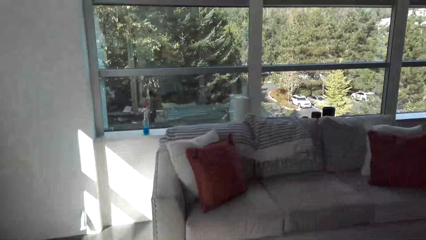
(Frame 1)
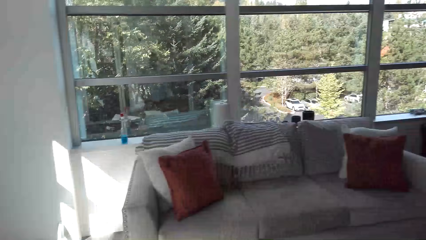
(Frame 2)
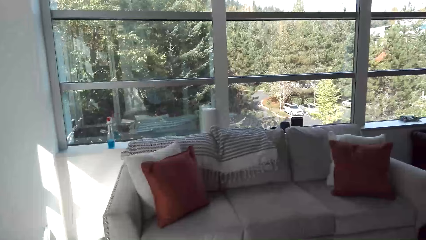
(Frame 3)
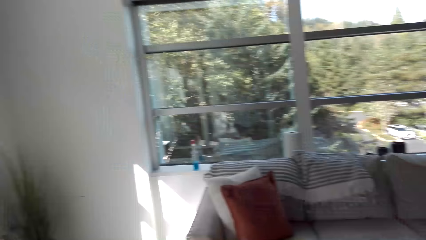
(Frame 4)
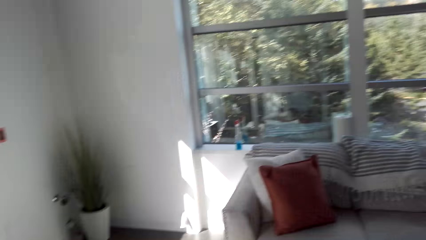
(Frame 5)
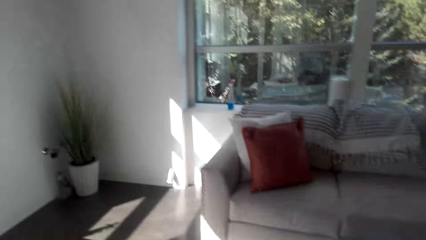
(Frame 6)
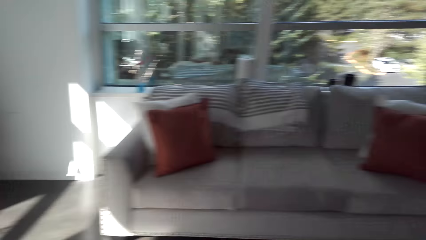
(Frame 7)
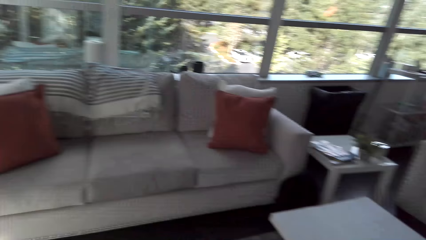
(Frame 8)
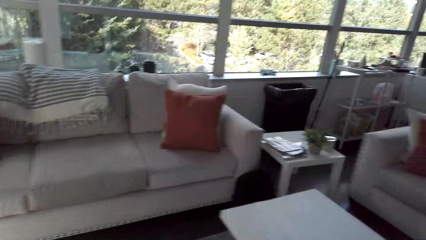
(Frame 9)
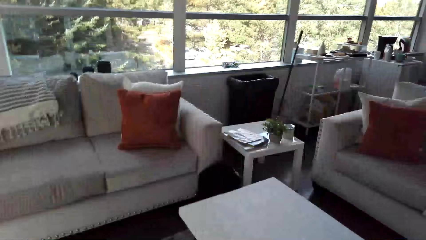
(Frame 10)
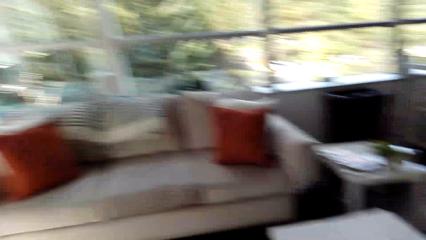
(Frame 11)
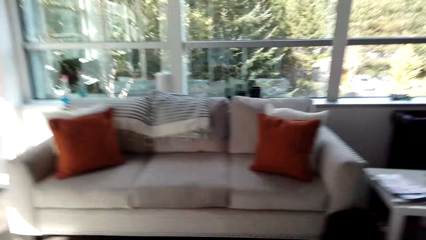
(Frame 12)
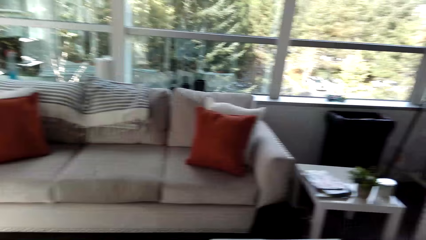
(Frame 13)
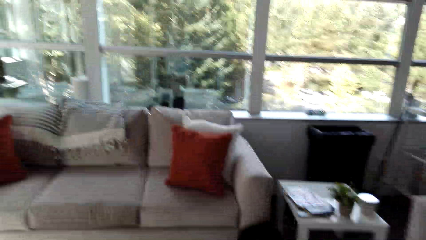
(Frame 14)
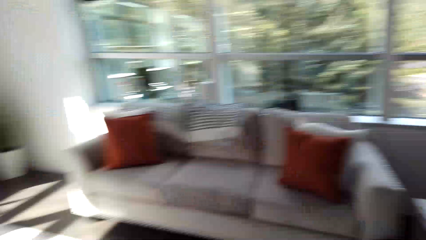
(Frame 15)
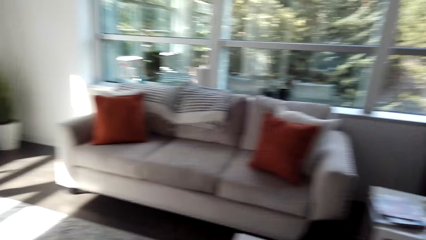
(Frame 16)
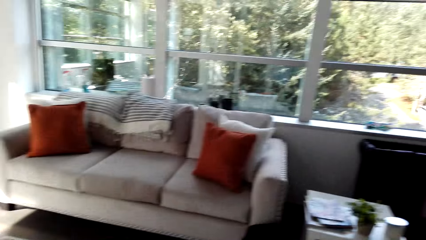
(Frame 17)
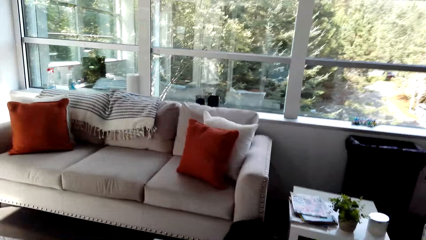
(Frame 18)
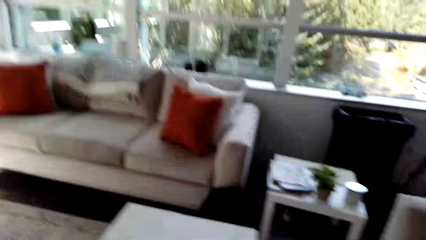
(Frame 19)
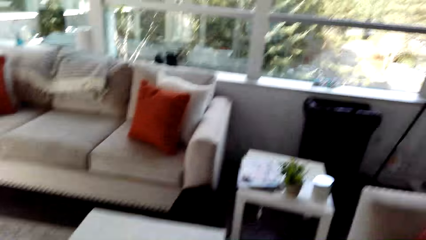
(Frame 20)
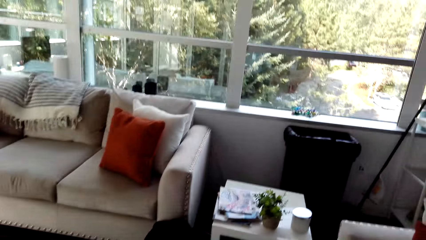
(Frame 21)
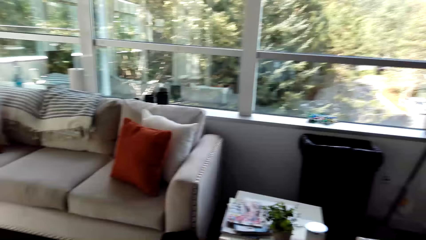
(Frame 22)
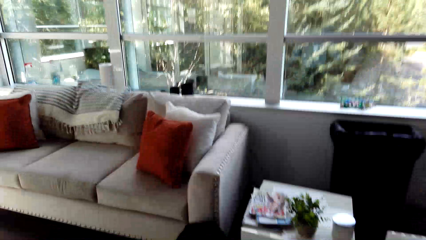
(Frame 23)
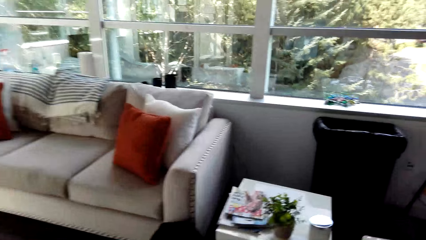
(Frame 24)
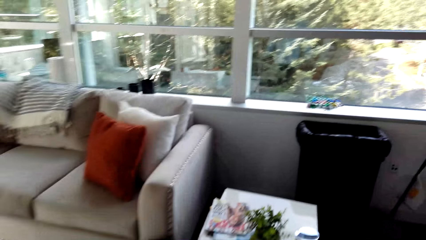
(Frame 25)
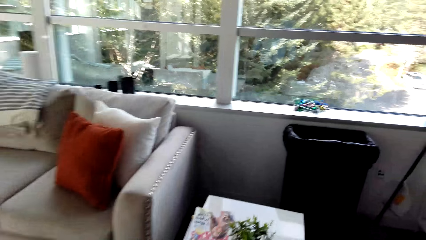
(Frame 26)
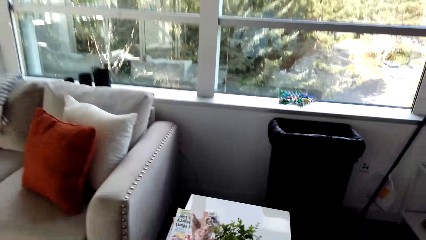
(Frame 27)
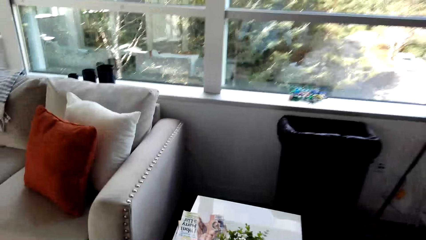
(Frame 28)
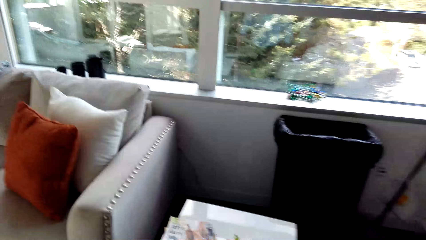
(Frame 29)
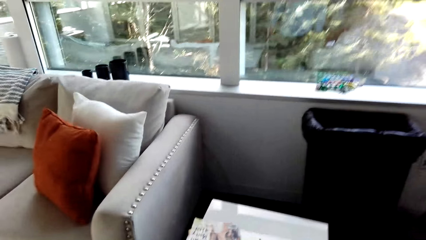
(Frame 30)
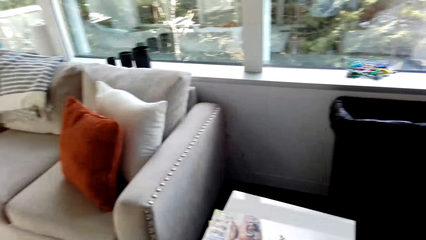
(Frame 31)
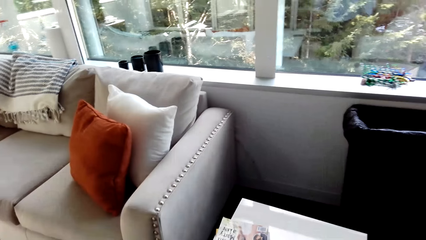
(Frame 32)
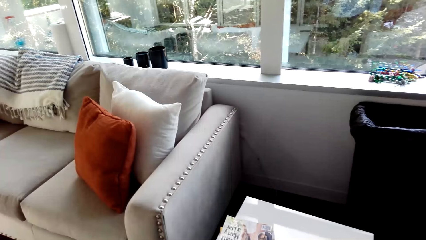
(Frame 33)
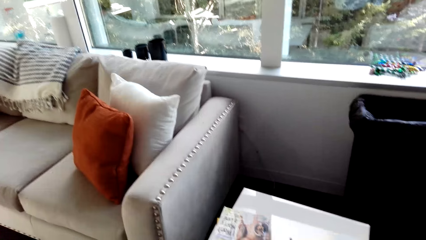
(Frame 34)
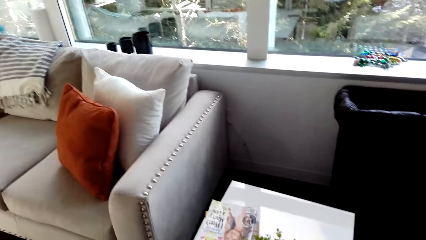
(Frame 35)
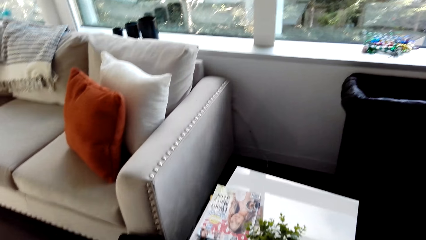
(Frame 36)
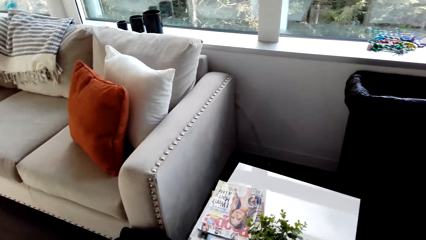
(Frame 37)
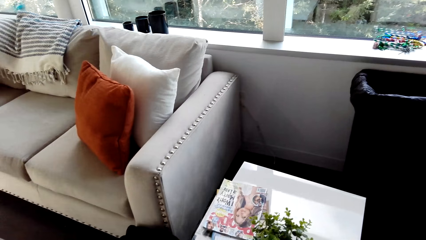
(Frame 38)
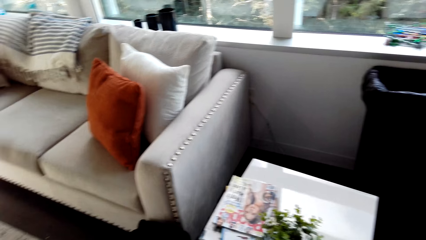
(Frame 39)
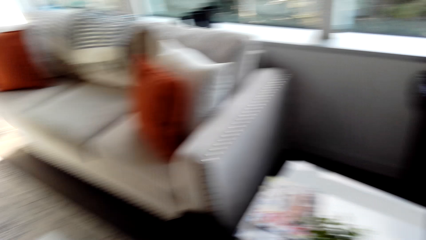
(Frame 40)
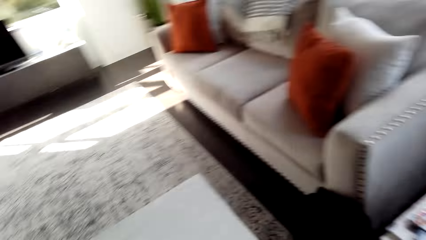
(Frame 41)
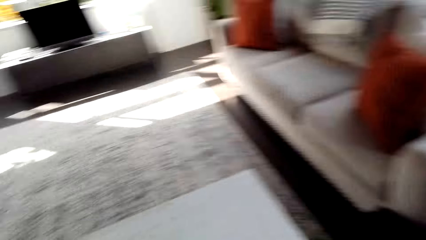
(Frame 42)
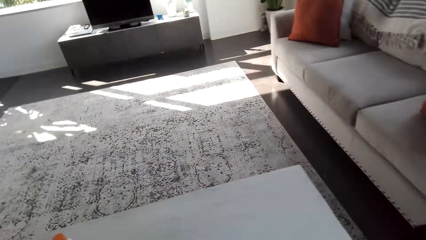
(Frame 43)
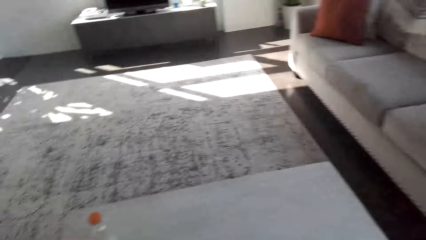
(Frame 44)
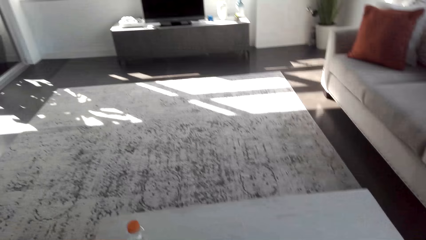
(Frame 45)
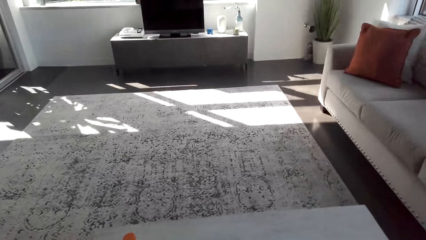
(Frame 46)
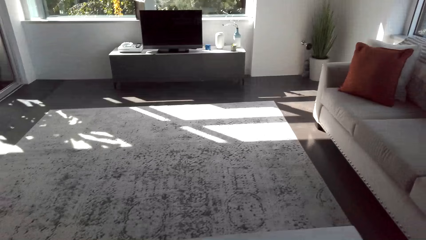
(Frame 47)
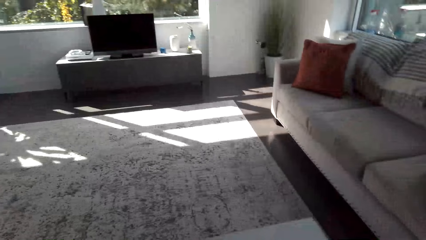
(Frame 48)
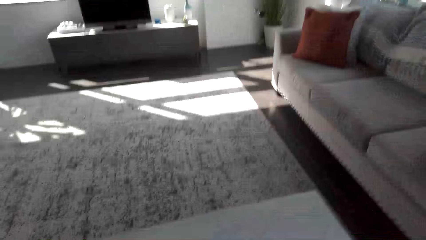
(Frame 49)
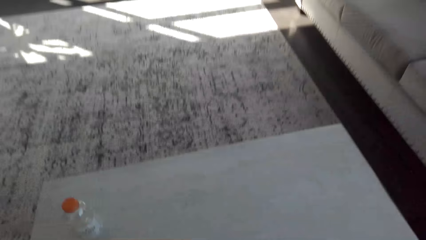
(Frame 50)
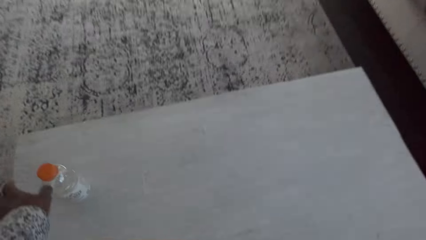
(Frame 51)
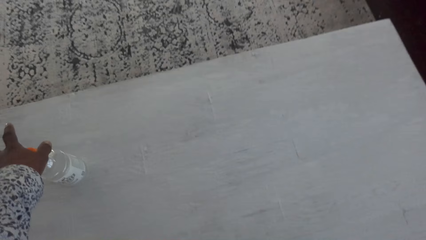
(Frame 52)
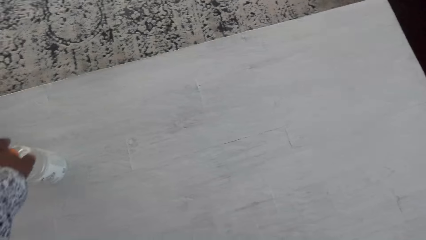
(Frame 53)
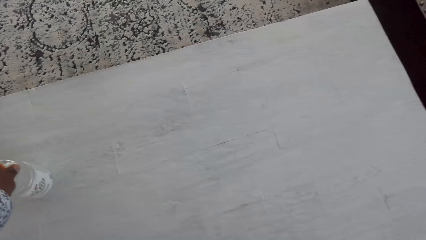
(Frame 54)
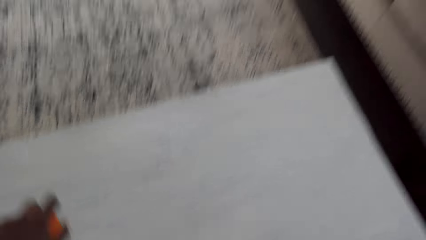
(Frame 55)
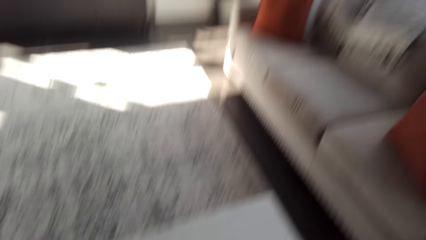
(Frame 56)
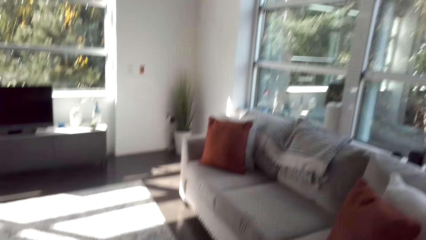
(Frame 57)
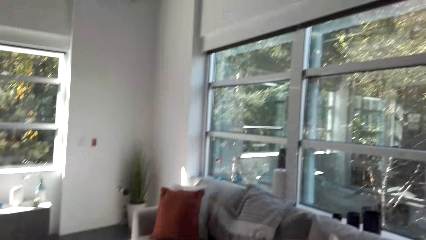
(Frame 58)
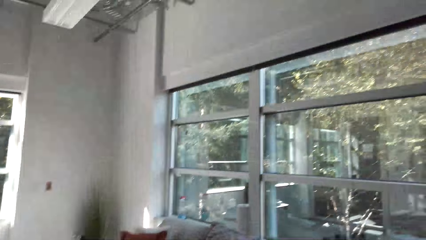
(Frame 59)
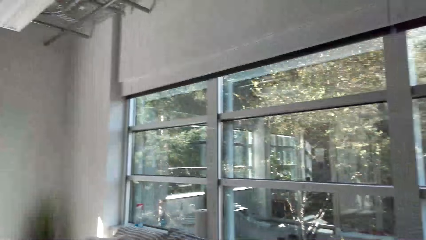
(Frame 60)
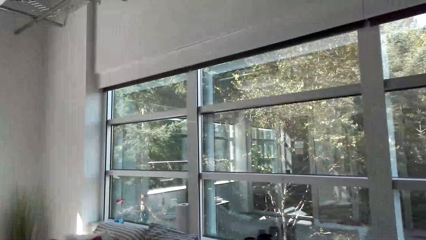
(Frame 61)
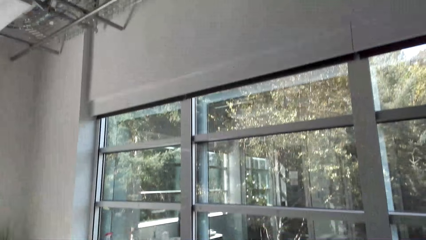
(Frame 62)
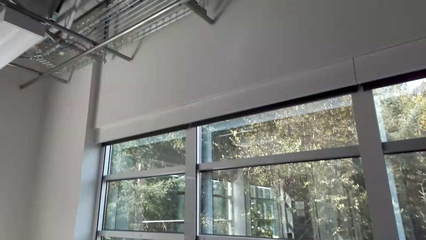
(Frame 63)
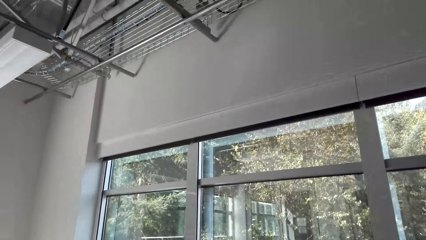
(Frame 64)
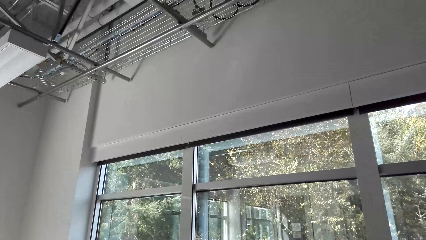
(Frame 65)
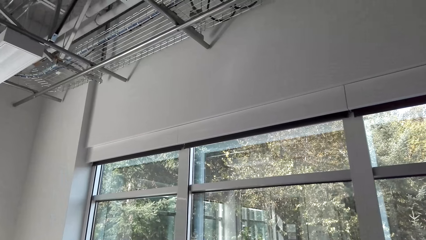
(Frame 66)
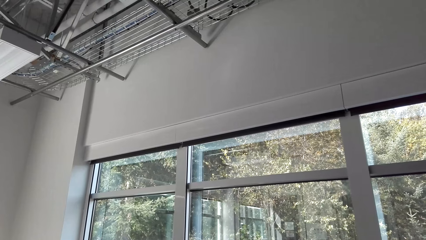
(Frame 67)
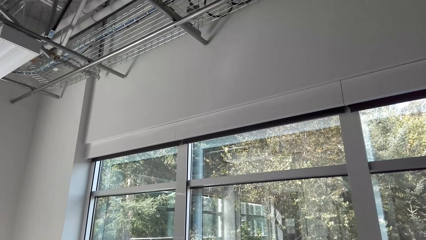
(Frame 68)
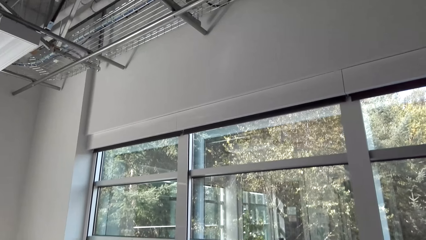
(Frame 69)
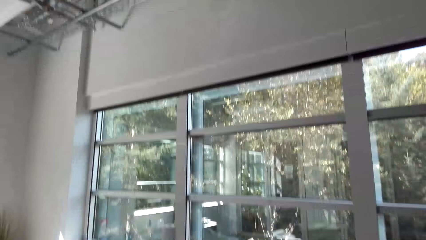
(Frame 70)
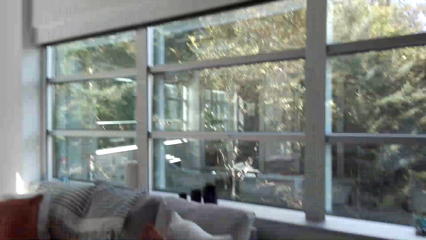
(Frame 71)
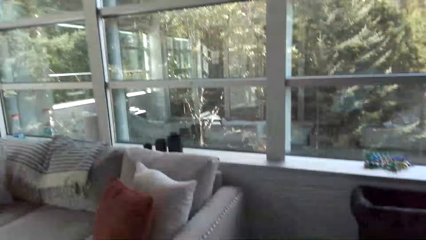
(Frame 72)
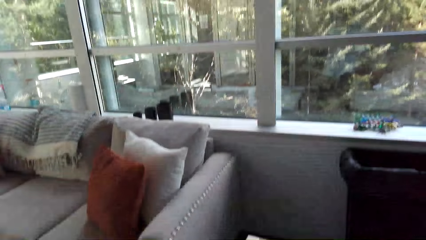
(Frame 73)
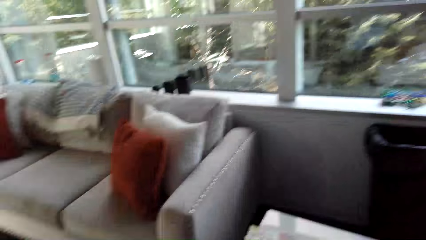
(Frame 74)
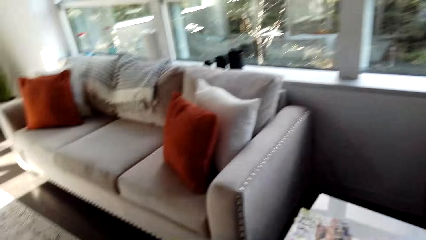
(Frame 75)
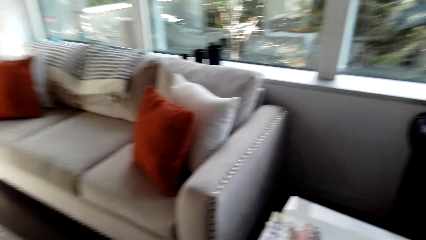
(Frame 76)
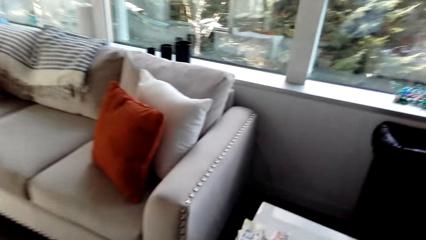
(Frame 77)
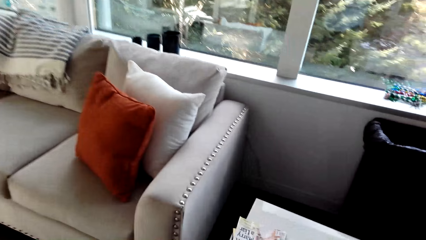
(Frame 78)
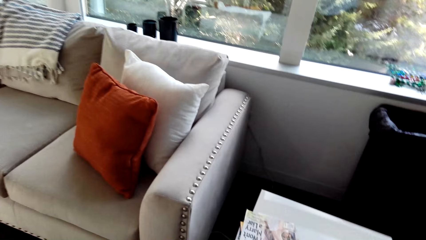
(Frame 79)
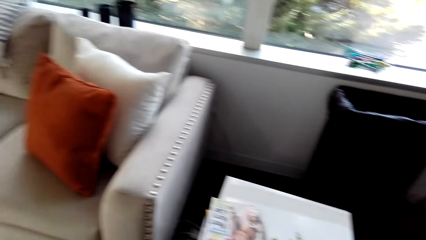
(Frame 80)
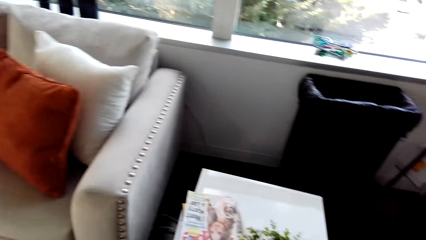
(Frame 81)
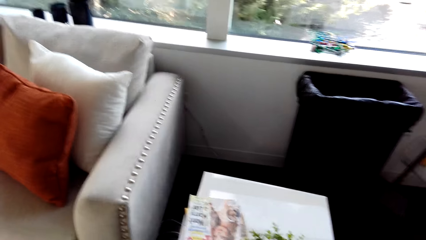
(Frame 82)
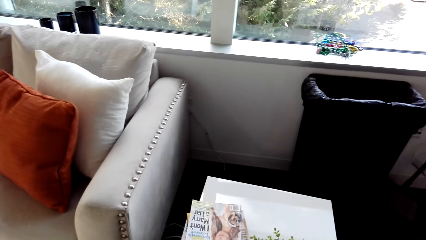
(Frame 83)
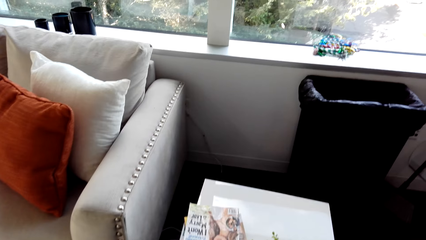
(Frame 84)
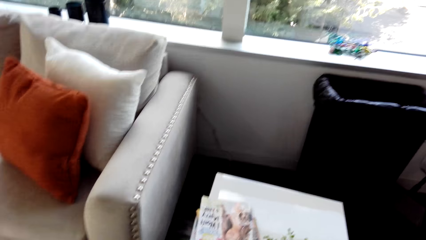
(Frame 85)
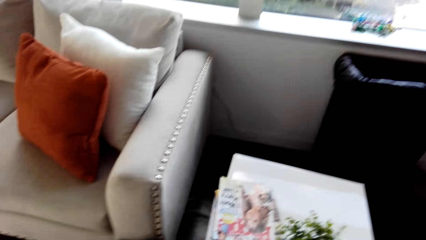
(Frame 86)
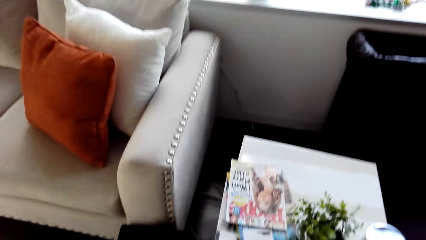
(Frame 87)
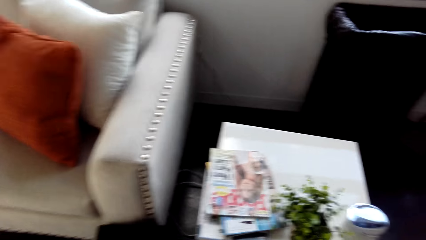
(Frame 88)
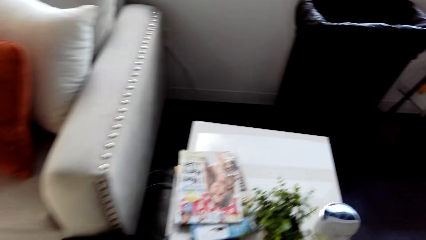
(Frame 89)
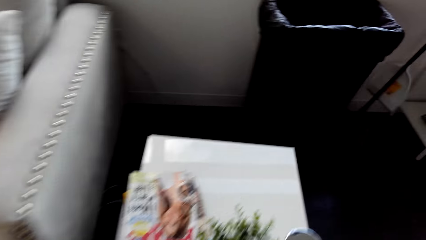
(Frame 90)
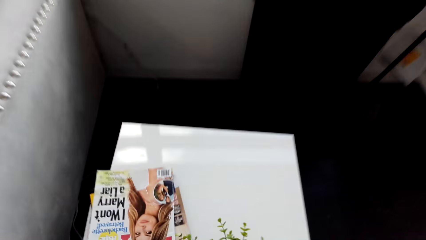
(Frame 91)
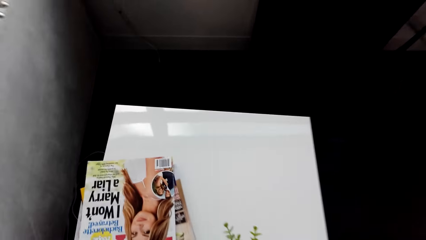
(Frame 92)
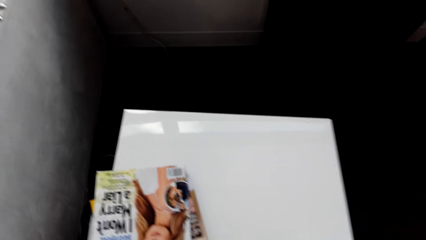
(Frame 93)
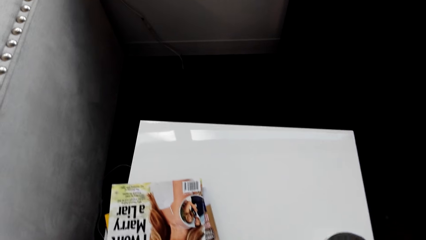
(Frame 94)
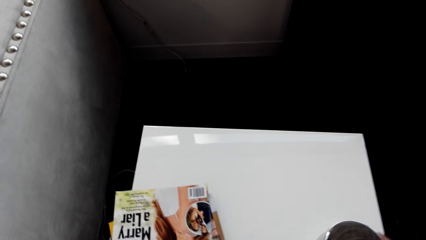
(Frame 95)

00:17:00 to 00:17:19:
The camera wearer turns around. They walk towards the chair. They pick up a water bottle from the table. They look around the house. They walk across the house. They look around.
